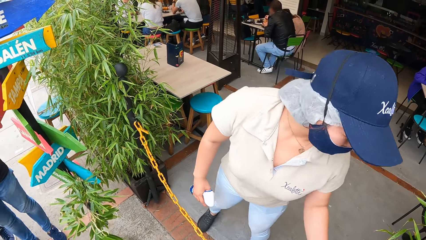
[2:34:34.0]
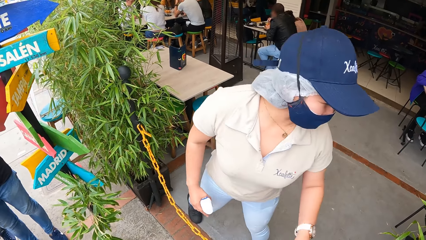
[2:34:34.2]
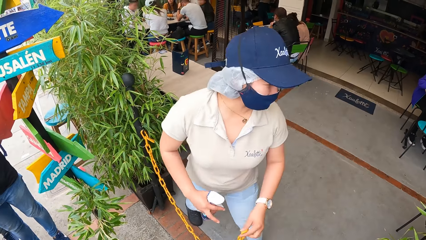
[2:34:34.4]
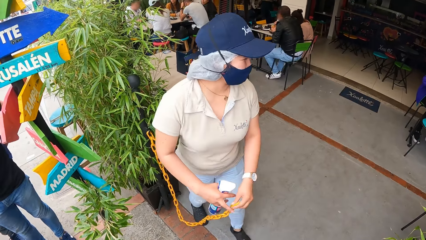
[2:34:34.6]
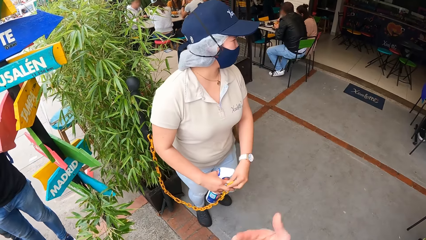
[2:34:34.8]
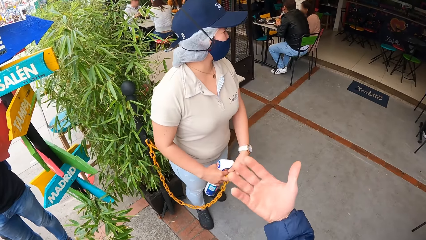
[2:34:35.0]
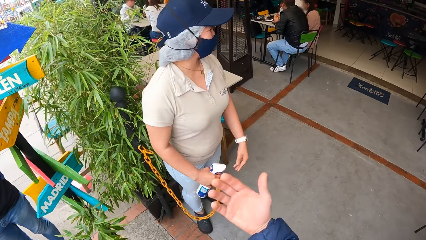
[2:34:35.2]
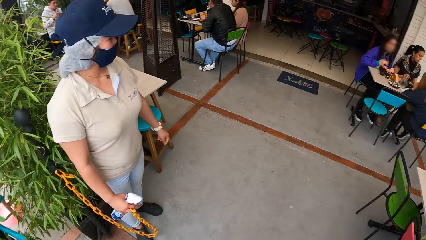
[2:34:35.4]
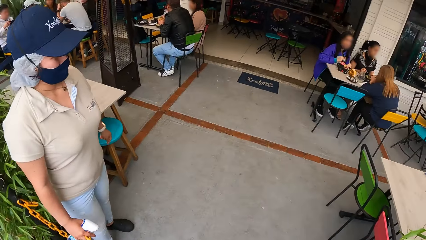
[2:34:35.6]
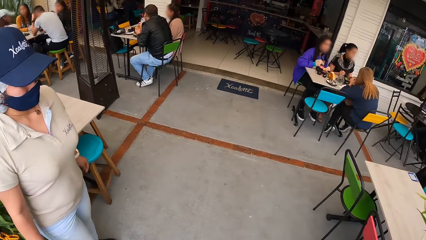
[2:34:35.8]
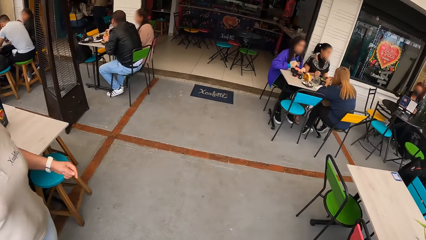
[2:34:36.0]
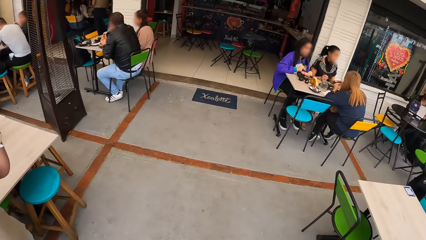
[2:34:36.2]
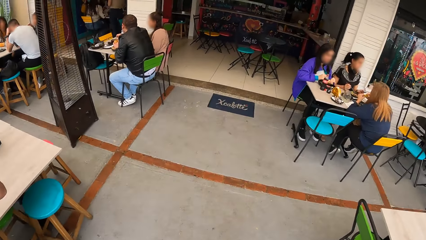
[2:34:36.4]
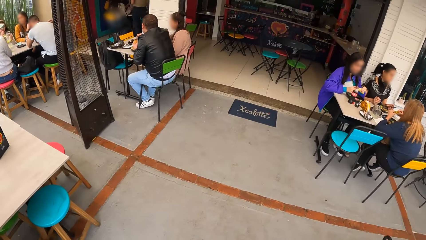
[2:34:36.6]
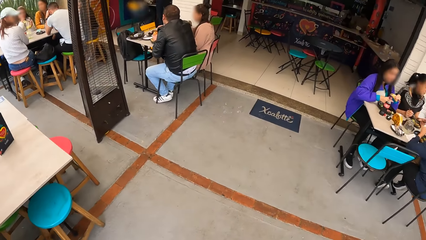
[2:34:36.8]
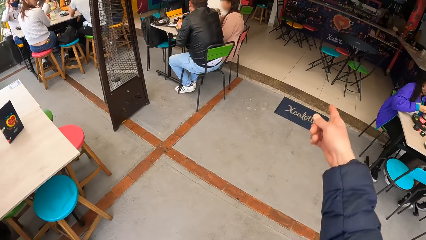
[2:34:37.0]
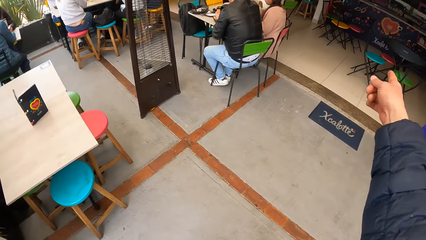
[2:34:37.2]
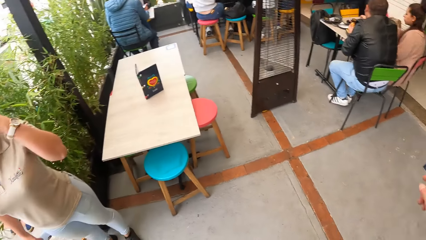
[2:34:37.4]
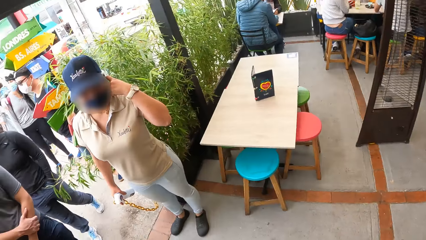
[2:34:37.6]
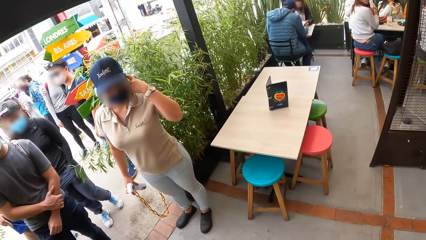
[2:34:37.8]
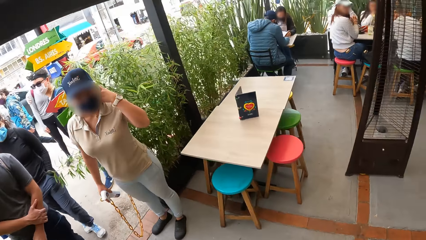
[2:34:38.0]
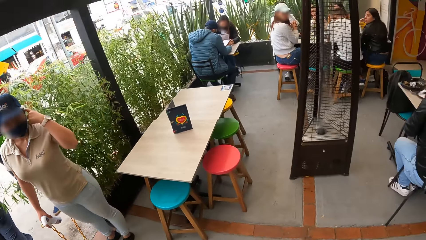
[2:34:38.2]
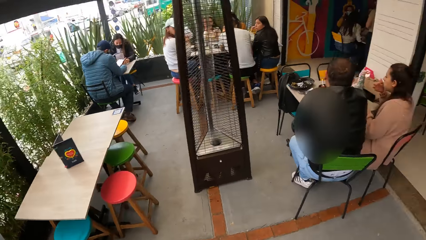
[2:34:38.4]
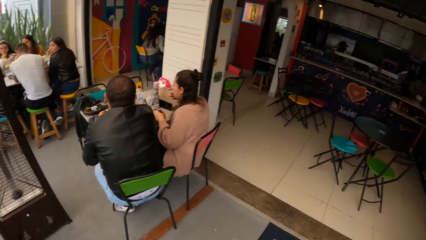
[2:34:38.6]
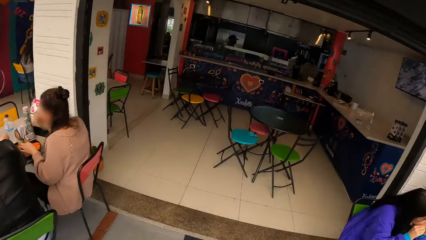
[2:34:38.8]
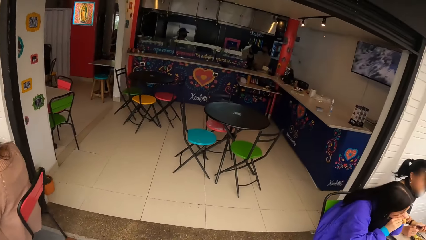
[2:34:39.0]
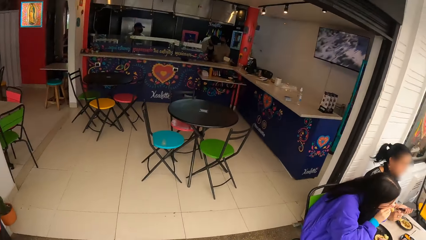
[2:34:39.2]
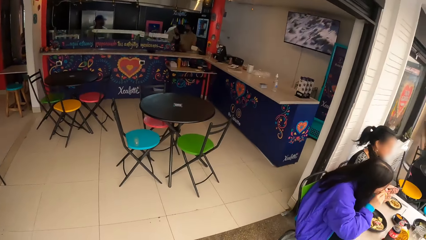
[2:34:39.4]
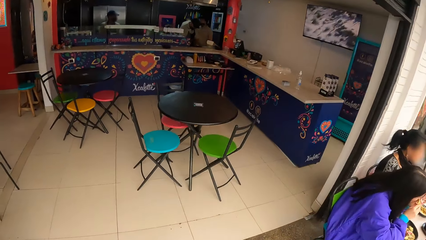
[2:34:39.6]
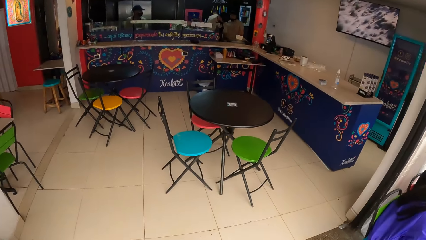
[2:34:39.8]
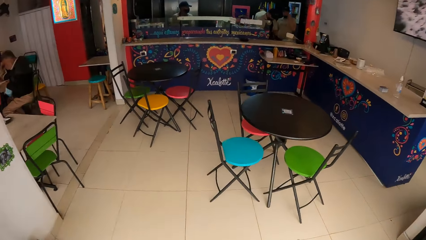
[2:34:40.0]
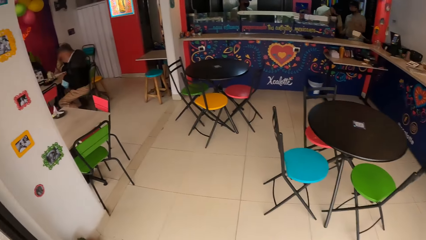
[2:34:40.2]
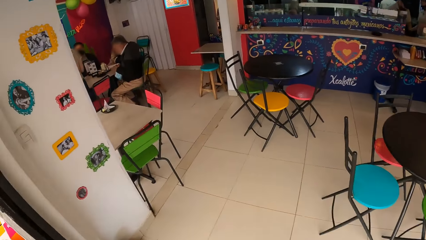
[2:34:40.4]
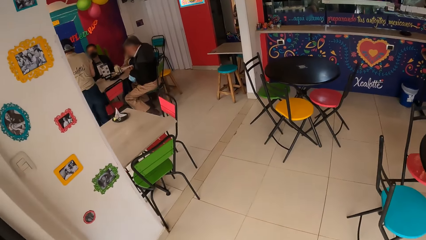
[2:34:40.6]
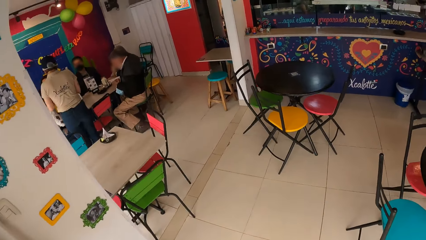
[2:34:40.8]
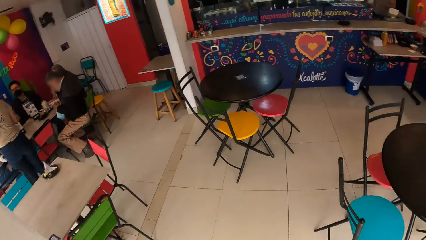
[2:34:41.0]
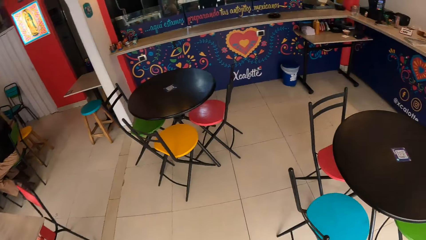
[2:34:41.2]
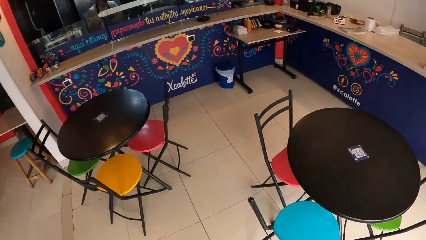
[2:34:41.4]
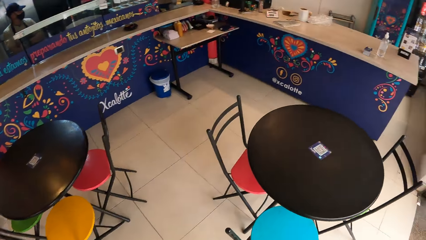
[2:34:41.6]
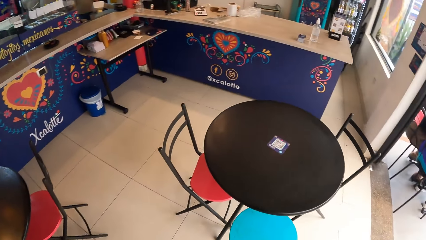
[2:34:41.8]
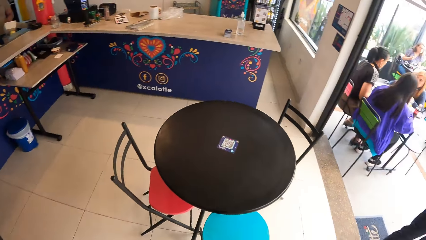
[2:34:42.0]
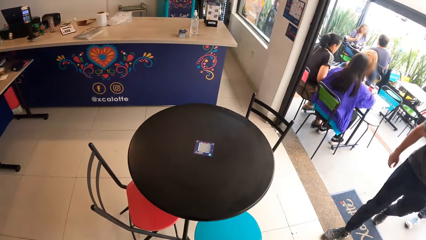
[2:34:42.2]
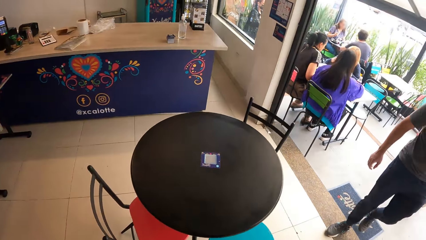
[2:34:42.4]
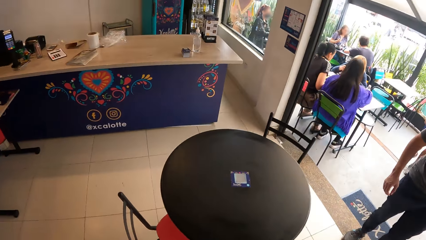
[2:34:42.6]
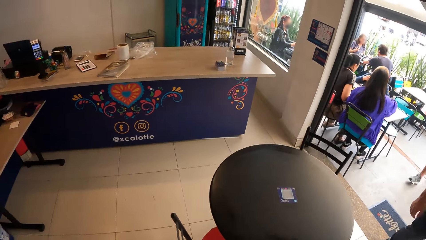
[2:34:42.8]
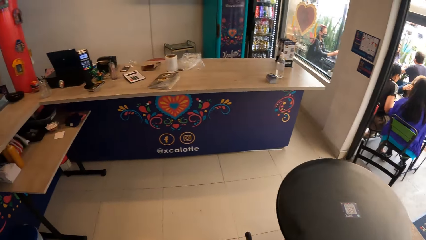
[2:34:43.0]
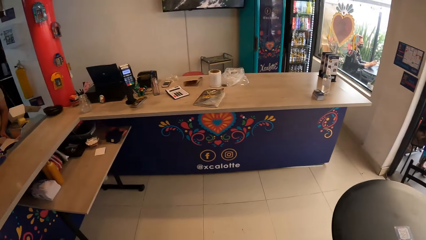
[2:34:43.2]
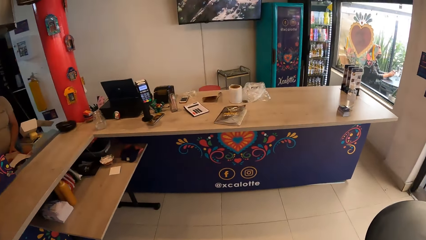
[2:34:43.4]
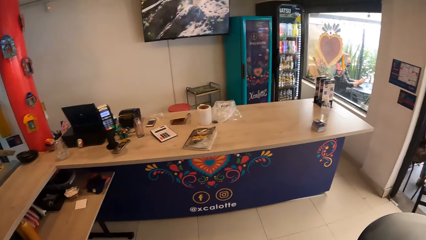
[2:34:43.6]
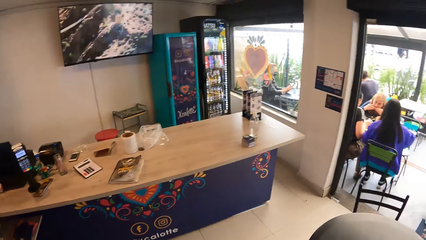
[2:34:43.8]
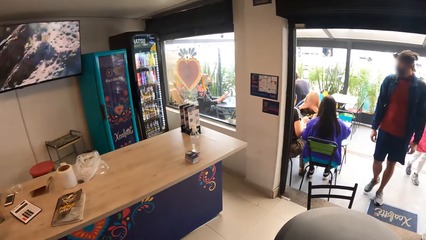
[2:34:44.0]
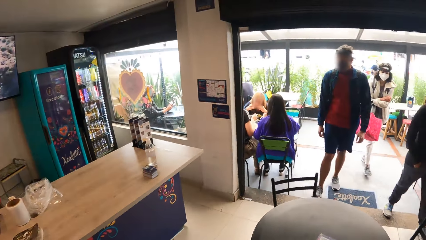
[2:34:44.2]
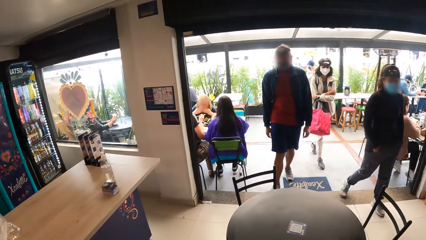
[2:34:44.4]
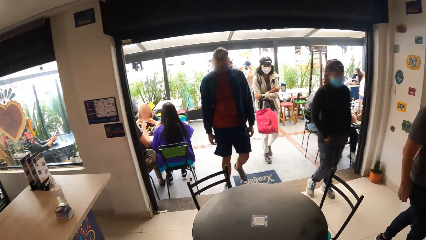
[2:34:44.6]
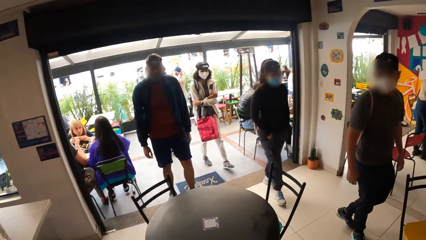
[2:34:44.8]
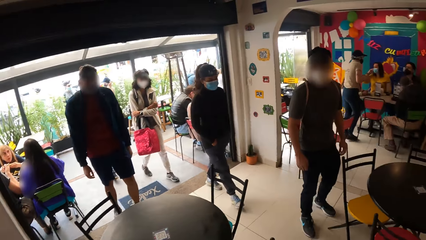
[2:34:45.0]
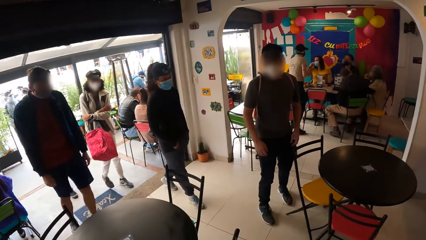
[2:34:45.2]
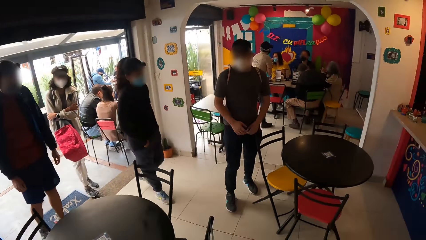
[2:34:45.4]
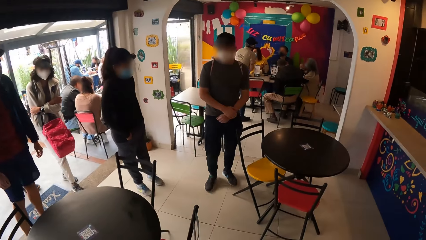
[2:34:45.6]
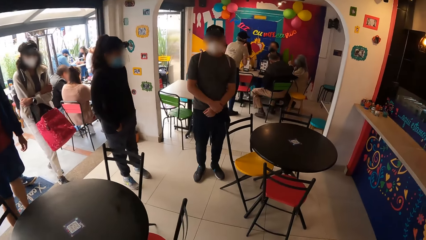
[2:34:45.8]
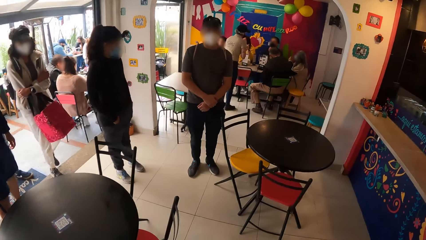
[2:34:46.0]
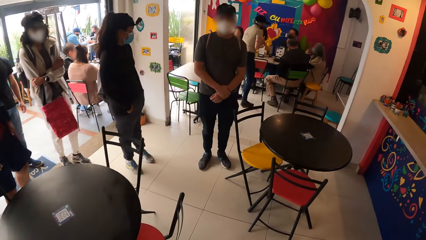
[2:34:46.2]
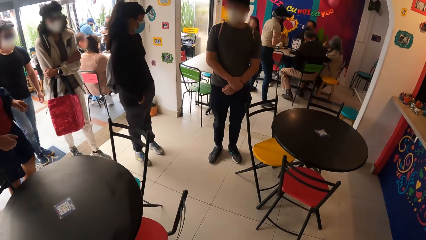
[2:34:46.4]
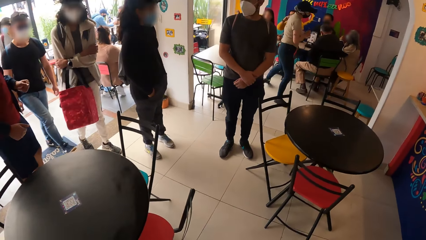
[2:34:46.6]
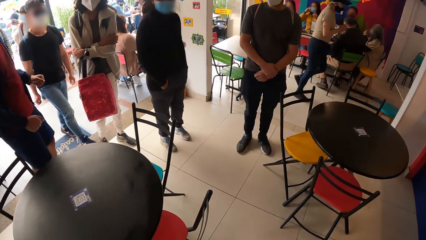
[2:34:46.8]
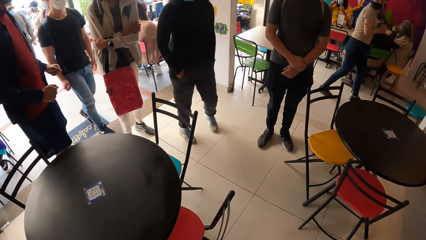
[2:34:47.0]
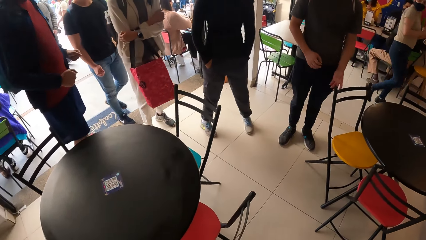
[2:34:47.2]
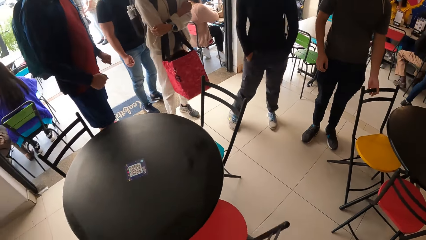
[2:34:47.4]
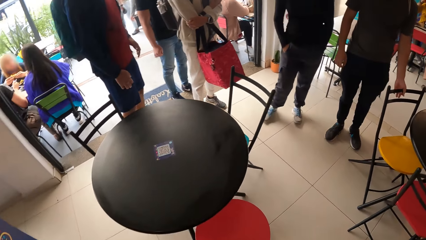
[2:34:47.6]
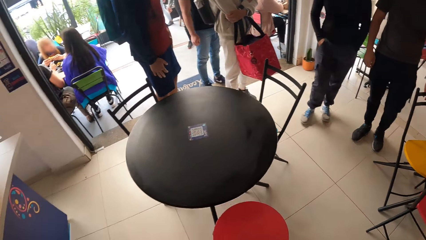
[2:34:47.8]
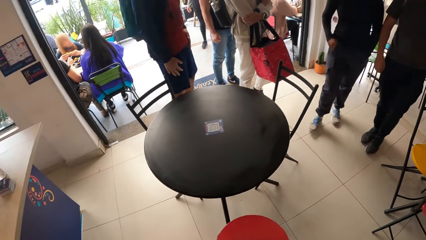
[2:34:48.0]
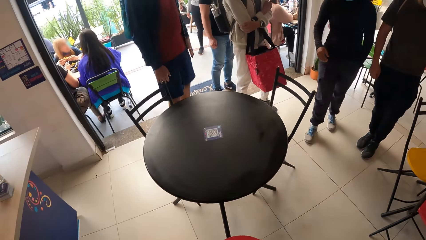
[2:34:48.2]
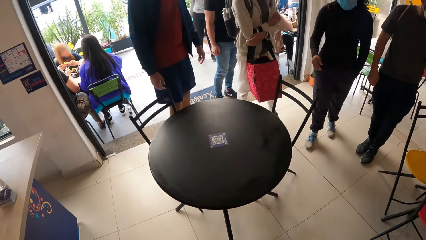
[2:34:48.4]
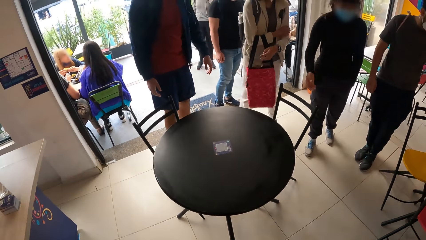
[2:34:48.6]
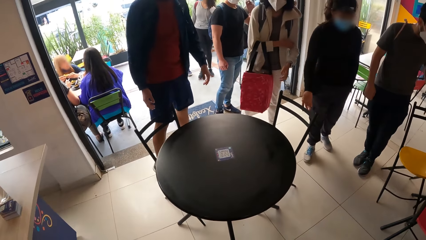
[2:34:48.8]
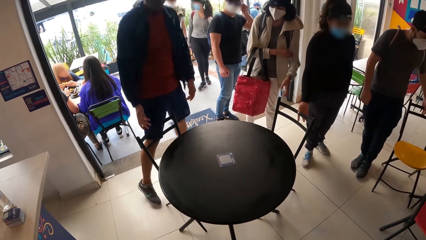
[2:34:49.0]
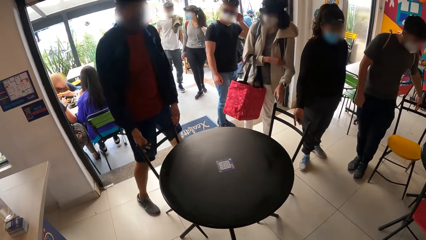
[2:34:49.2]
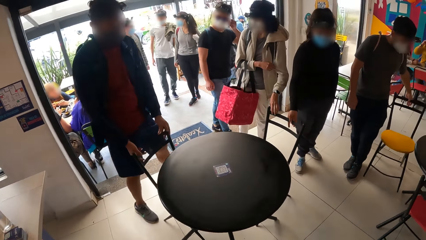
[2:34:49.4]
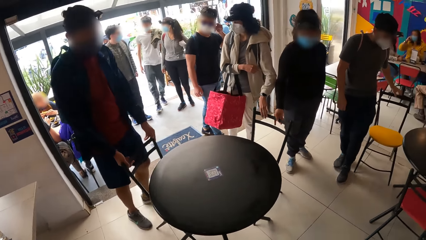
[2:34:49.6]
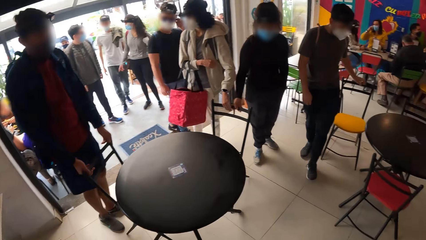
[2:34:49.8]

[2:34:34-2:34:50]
The camera wearer gestures with the right hand. A woman opens the entrance. The camera wearer enters the restaurant. They point with the right hand and look behind. They walk behind a chair and pull the chair.
